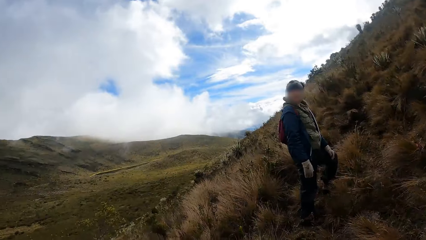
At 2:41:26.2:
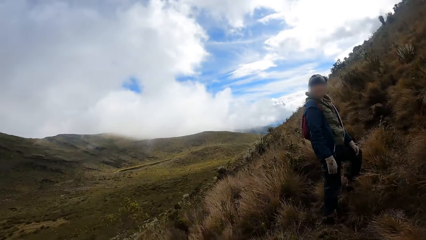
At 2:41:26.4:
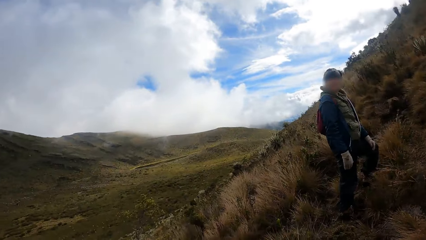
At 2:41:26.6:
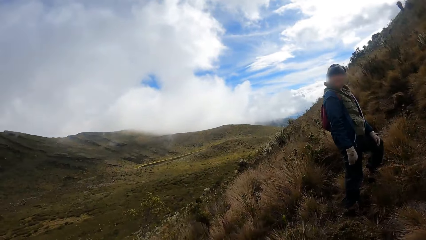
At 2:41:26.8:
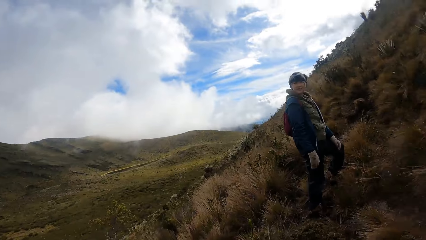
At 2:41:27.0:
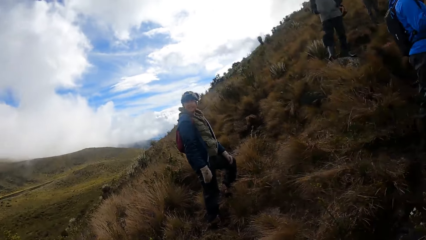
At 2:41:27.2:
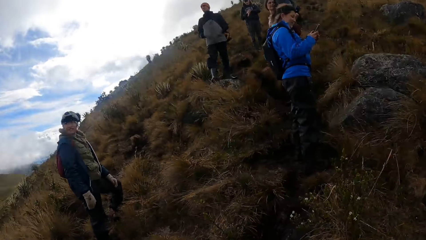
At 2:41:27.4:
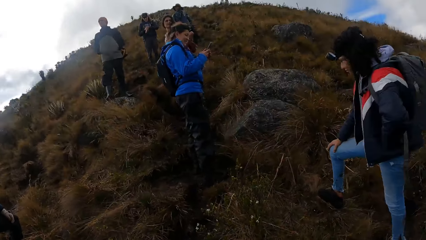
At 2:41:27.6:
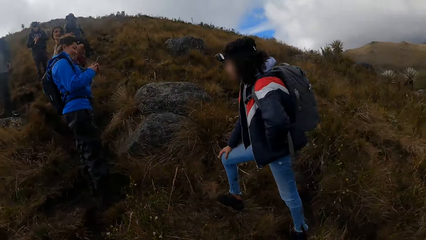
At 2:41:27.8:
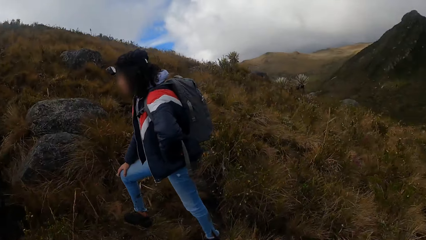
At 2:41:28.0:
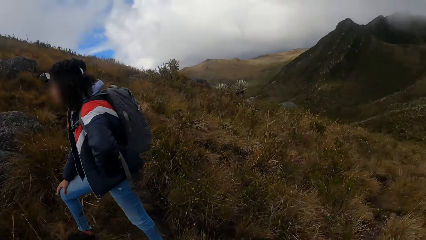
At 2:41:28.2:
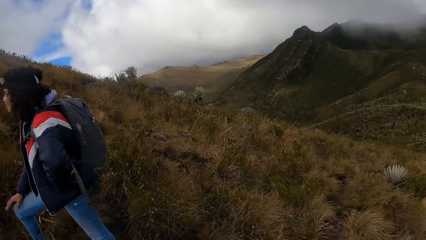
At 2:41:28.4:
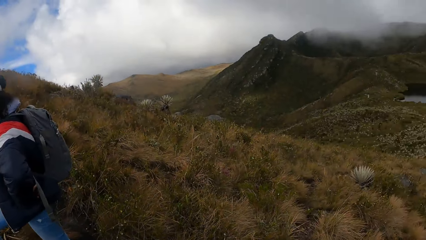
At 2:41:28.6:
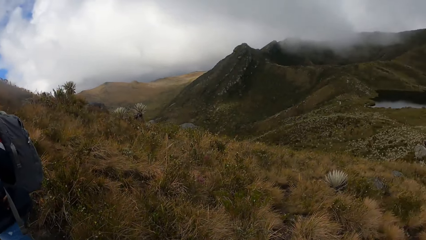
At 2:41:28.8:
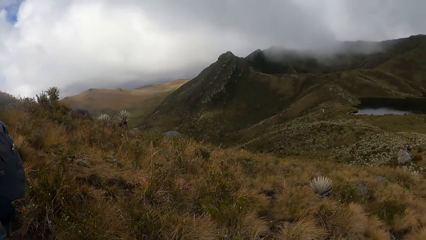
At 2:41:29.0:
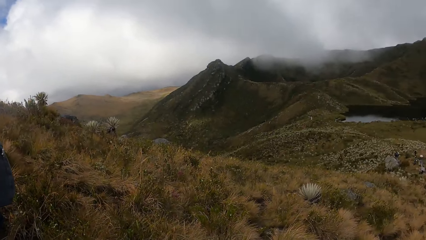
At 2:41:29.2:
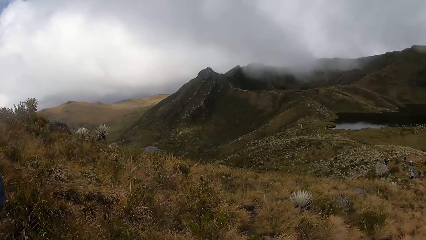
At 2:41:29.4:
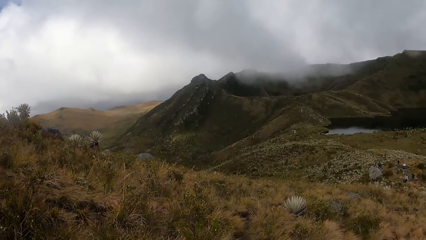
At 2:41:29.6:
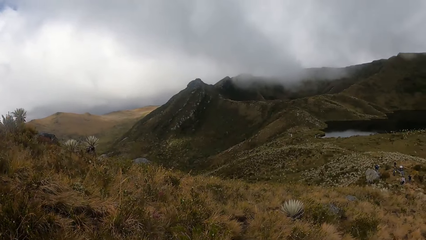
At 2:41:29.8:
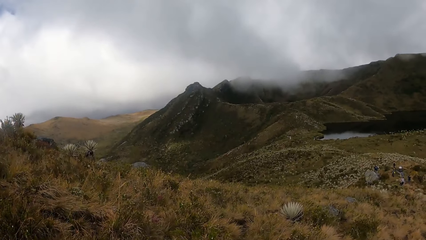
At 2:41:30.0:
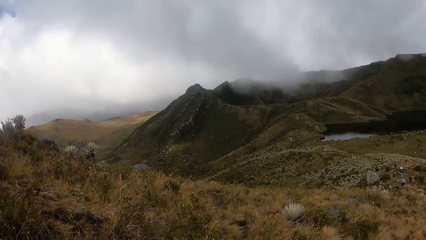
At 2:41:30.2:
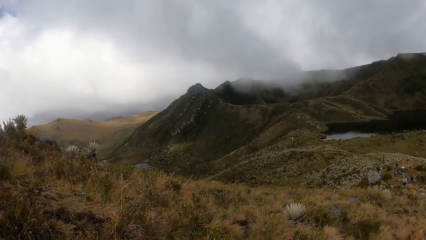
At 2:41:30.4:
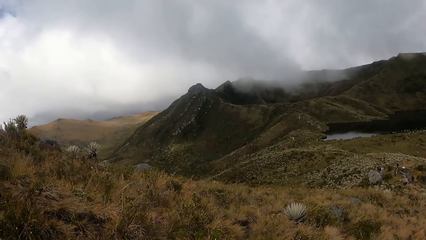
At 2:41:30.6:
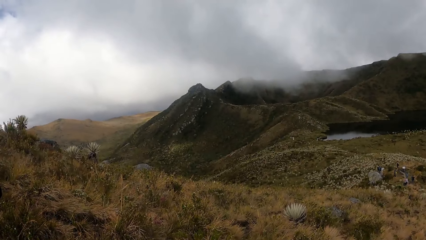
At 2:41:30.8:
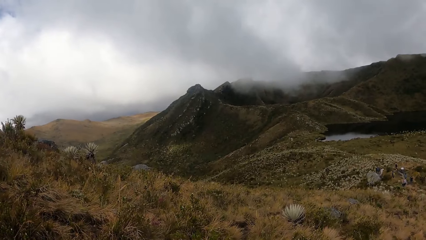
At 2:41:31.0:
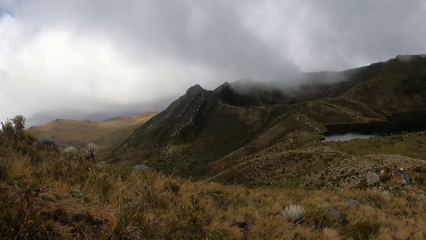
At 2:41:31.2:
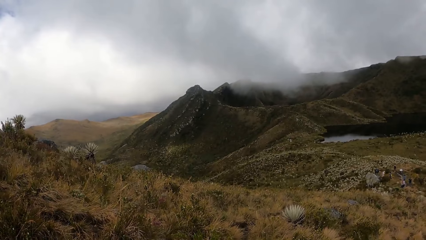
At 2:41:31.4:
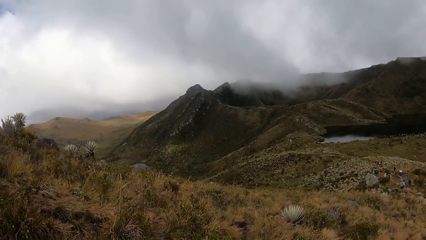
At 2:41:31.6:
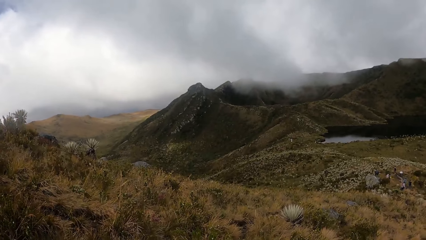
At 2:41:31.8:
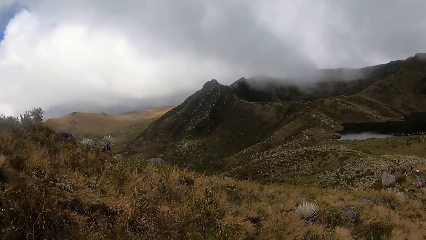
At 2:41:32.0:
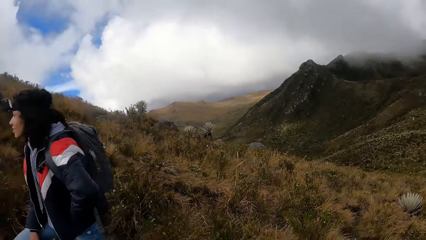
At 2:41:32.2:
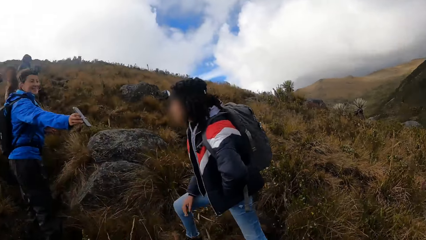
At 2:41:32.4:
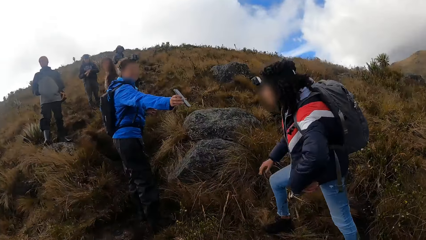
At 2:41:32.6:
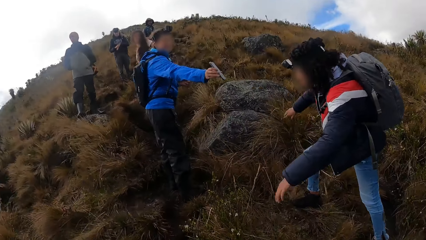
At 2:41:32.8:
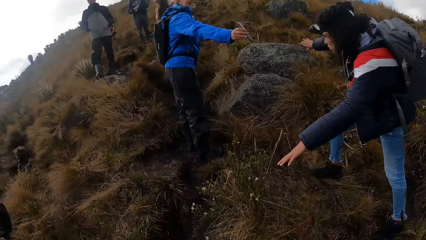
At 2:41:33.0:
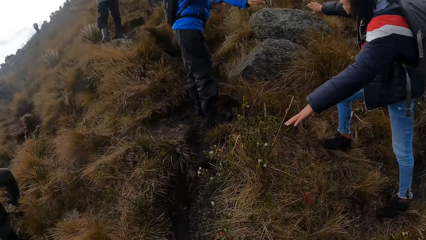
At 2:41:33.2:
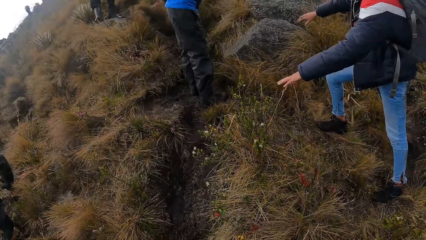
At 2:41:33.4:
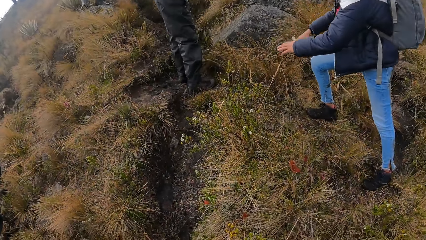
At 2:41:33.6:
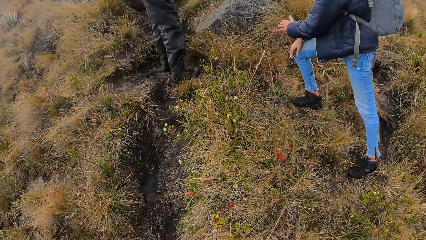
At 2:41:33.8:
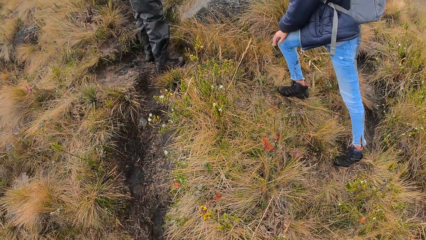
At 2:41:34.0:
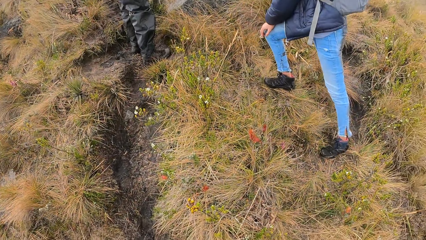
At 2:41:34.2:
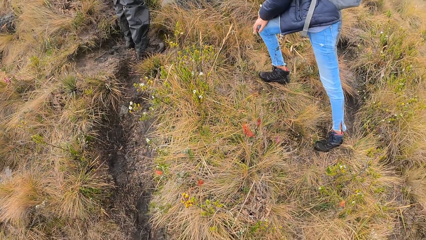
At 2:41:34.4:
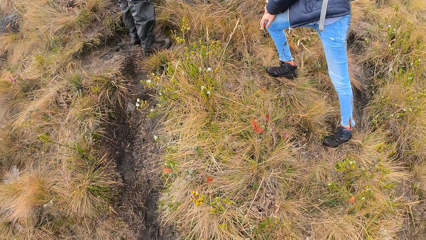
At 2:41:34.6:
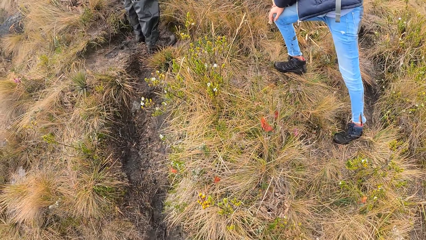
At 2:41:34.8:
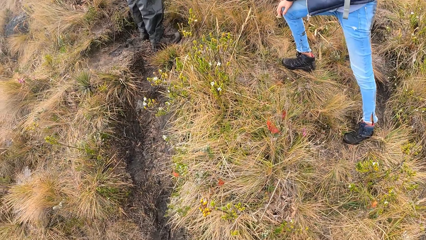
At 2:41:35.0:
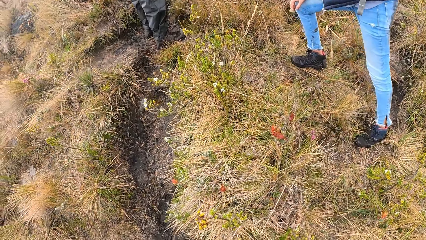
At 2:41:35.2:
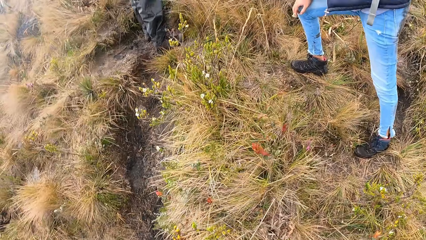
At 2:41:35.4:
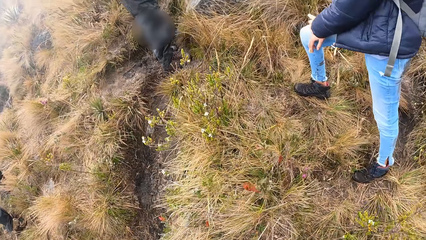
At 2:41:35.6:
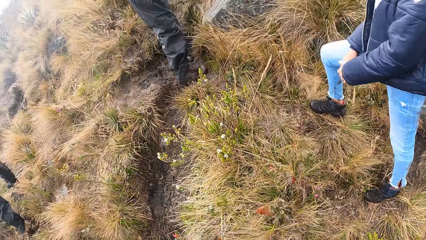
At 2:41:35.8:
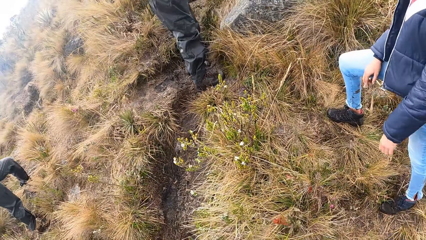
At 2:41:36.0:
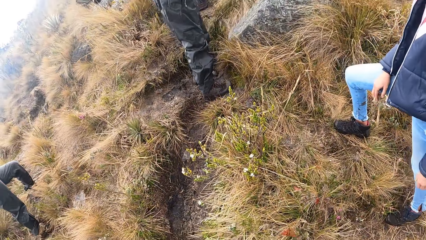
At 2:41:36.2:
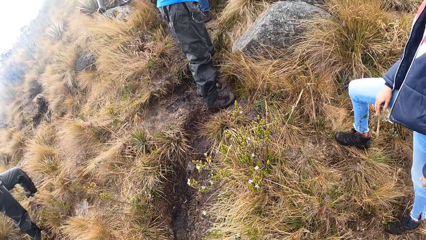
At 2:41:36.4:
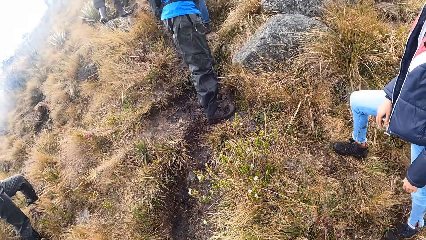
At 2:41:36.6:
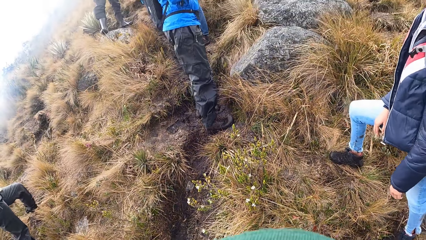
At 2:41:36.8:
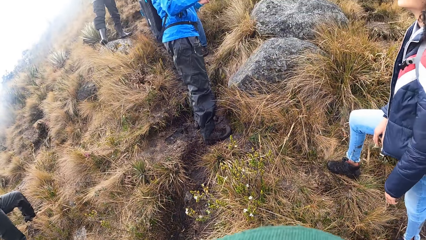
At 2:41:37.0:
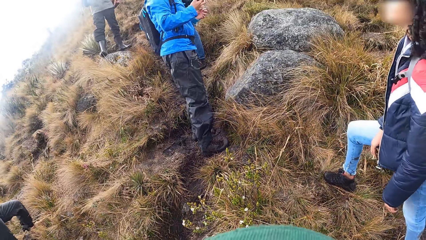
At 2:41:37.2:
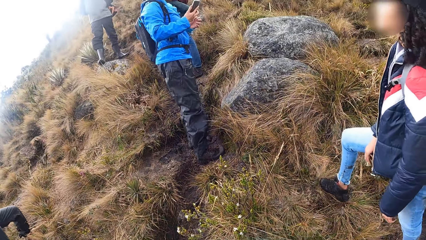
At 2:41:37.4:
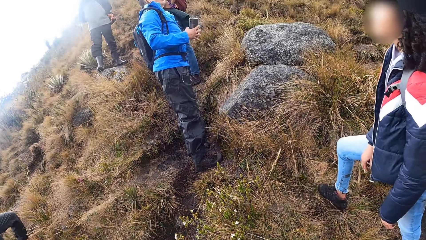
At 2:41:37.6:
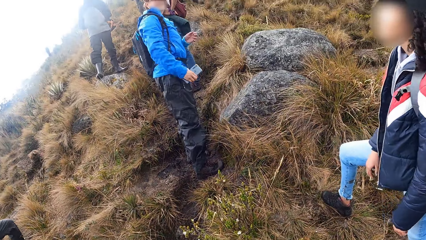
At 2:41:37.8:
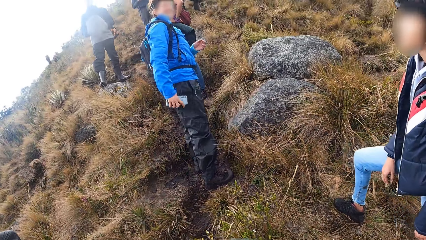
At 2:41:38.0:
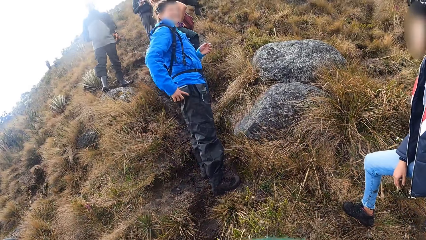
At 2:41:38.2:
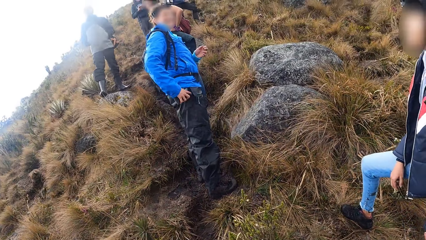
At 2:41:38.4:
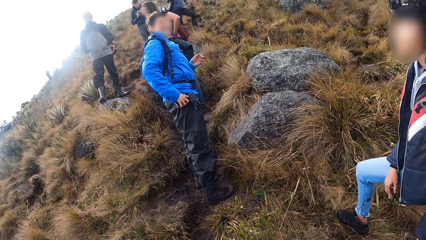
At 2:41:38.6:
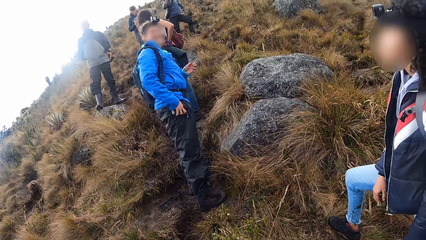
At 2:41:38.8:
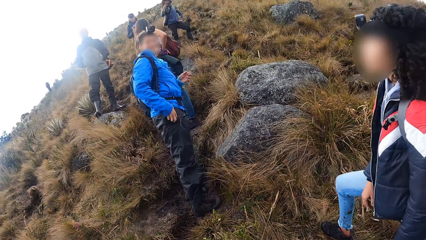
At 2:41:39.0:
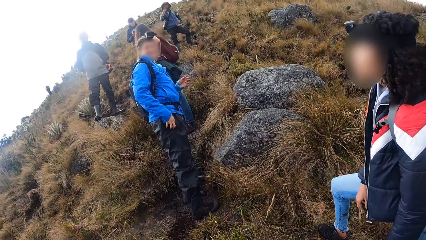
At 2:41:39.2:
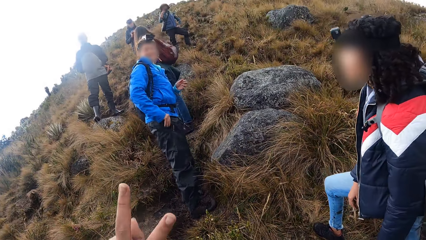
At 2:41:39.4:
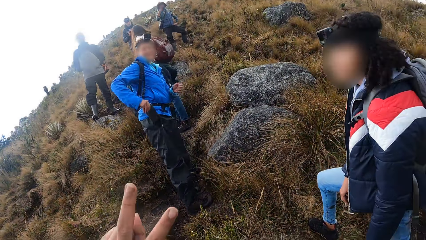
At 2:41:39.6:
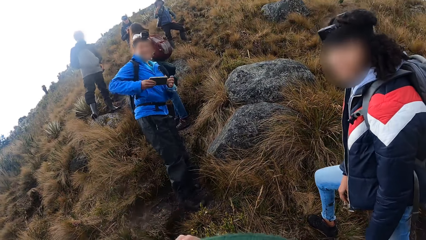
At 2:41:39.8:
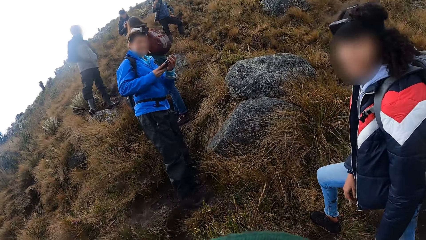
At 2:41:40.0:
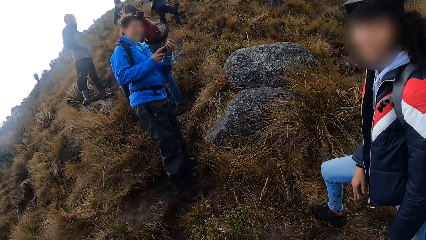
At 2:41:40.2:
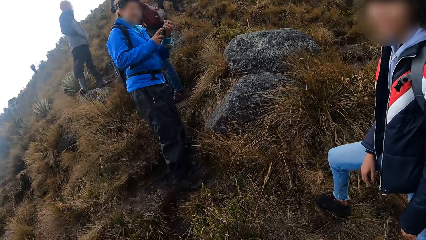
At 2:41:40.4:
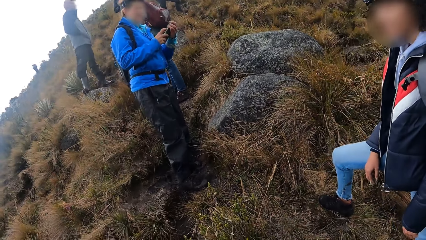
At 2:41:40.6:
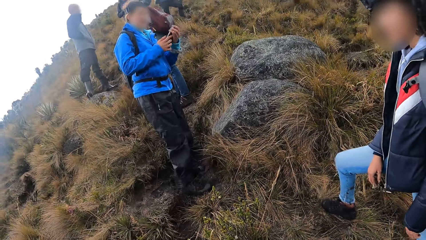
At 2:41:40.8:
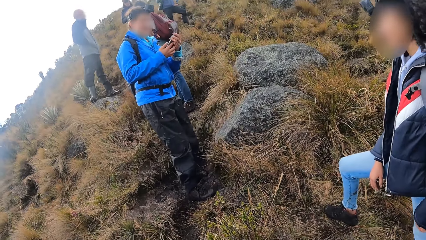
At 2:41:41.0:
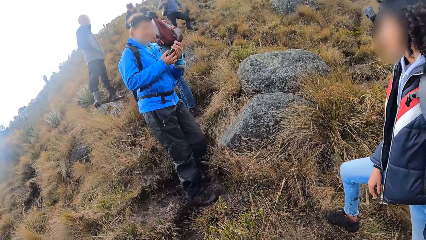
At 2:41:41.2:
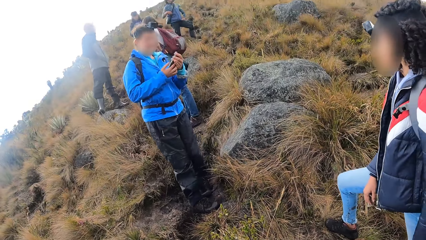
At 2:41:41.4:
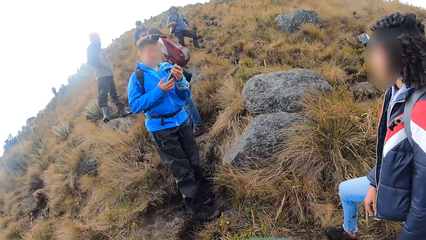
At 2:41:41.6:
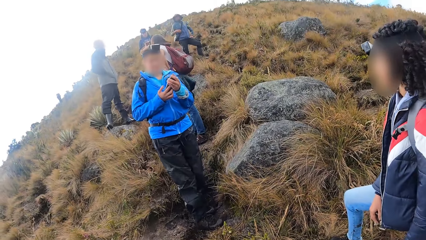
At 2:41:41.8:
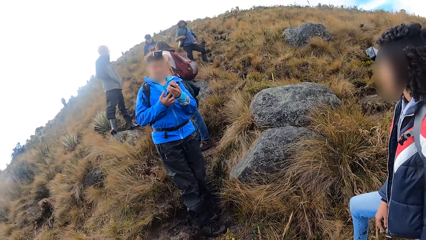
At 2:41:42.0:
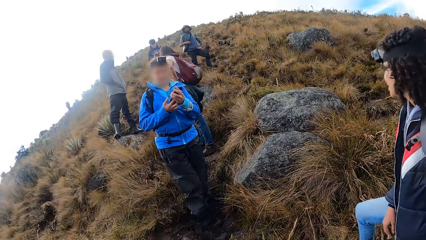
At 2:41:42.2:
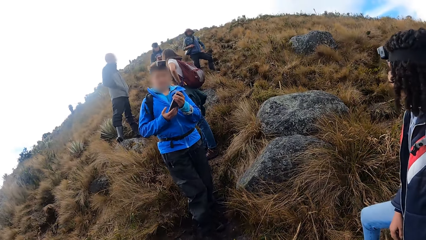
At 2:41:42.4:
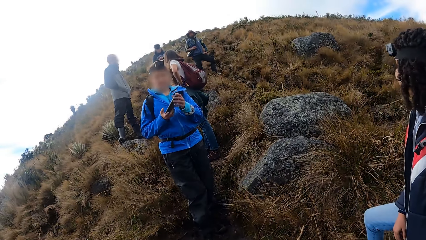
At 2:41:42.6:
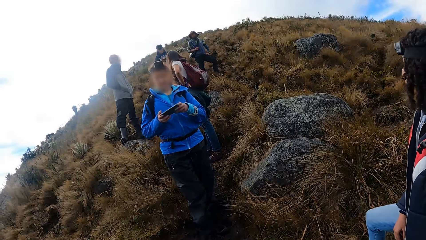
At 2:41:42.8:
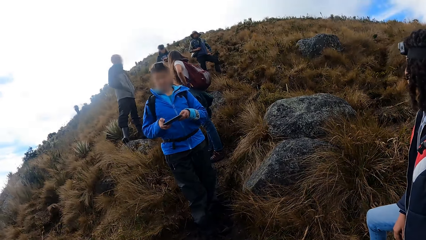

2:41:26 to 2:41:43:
A woman shows the phone to another woman with her right hand. The camera wearer gestures with her left hand. The first woman picks up the phone from her pocket with her right hand and operates the phone in her hands.
